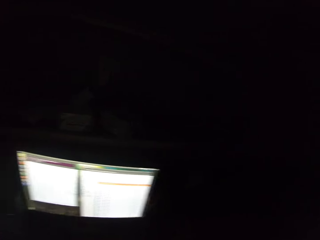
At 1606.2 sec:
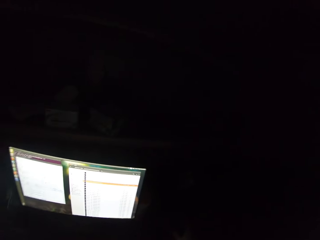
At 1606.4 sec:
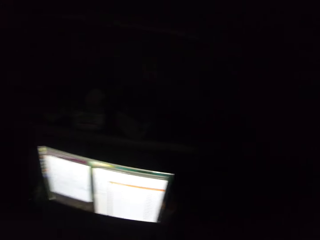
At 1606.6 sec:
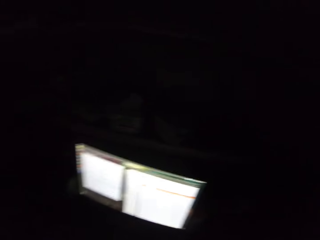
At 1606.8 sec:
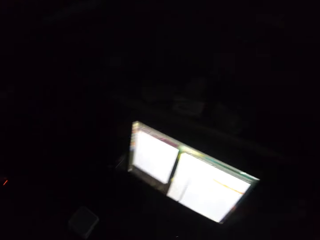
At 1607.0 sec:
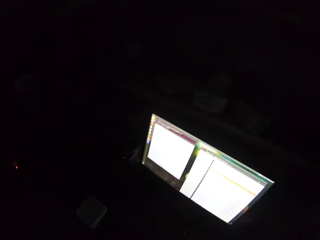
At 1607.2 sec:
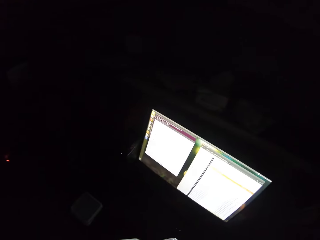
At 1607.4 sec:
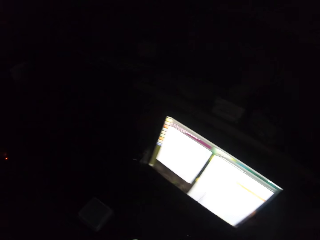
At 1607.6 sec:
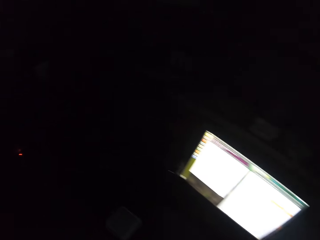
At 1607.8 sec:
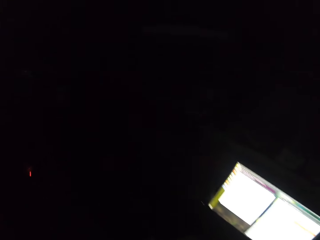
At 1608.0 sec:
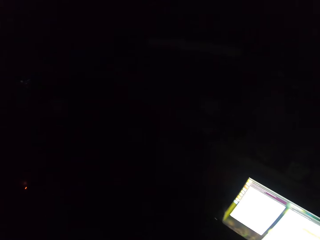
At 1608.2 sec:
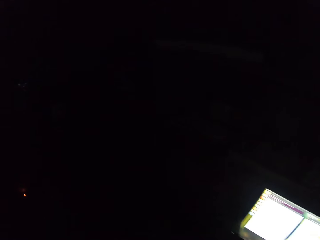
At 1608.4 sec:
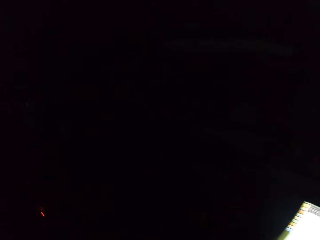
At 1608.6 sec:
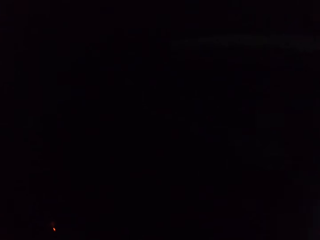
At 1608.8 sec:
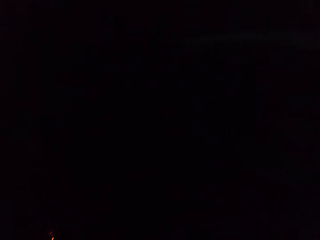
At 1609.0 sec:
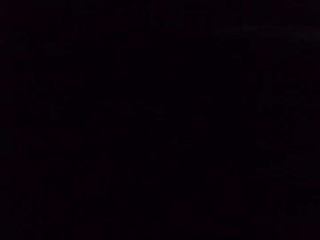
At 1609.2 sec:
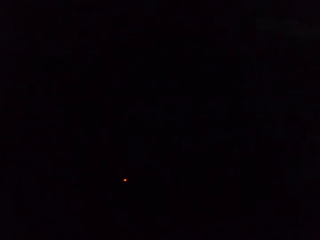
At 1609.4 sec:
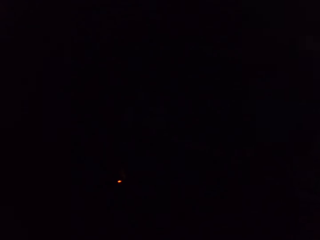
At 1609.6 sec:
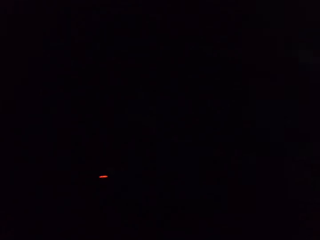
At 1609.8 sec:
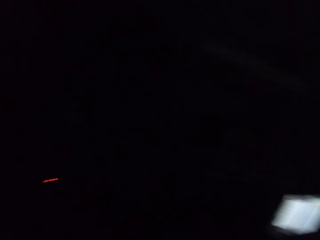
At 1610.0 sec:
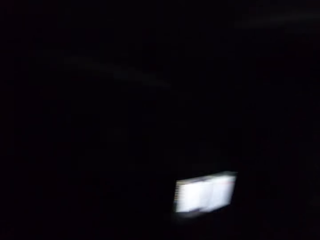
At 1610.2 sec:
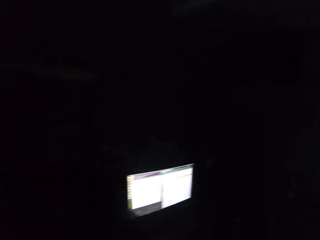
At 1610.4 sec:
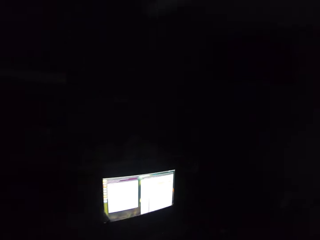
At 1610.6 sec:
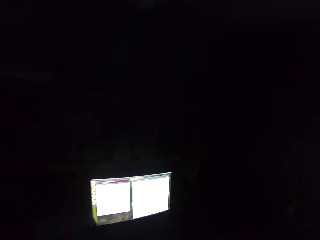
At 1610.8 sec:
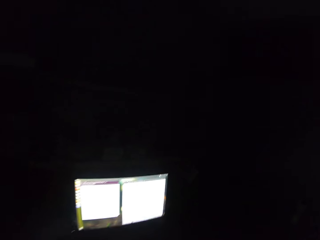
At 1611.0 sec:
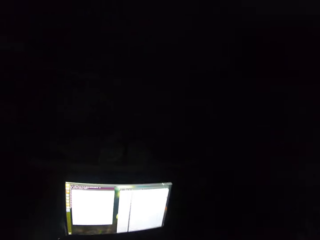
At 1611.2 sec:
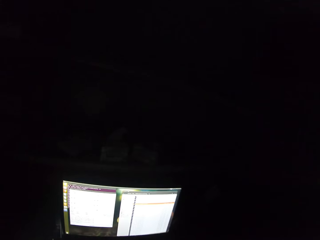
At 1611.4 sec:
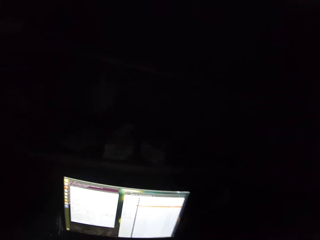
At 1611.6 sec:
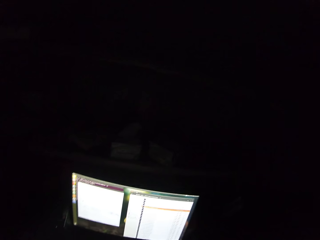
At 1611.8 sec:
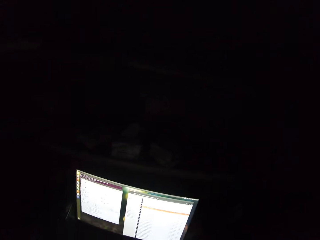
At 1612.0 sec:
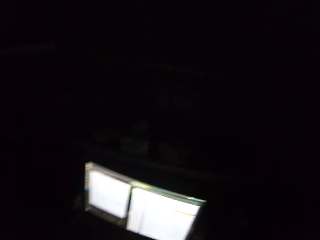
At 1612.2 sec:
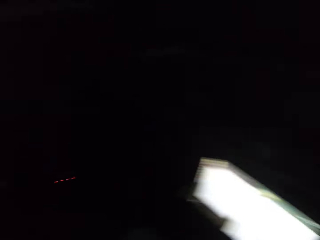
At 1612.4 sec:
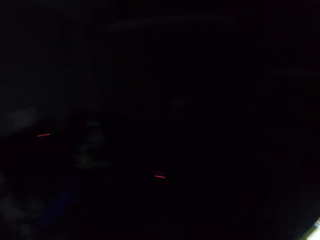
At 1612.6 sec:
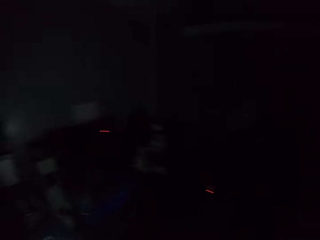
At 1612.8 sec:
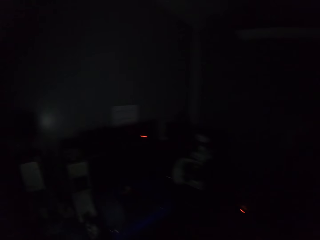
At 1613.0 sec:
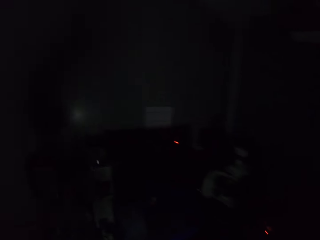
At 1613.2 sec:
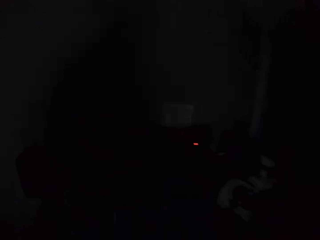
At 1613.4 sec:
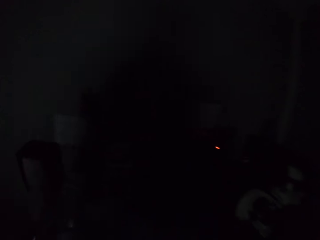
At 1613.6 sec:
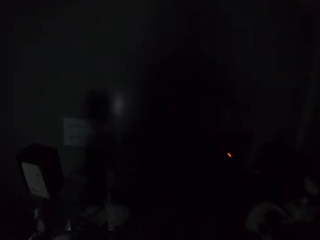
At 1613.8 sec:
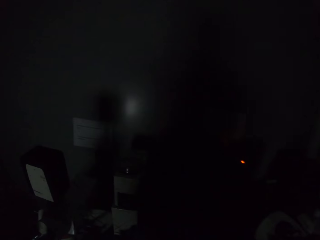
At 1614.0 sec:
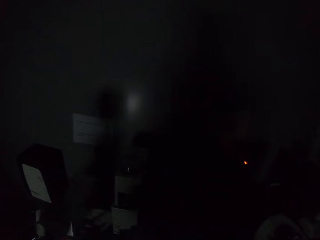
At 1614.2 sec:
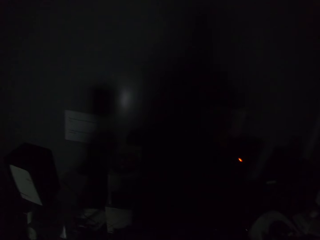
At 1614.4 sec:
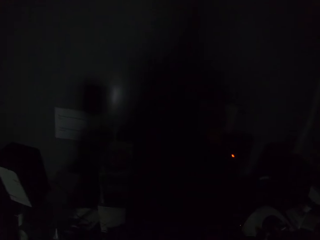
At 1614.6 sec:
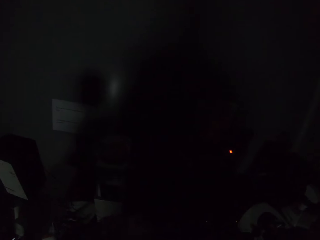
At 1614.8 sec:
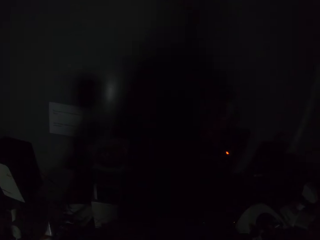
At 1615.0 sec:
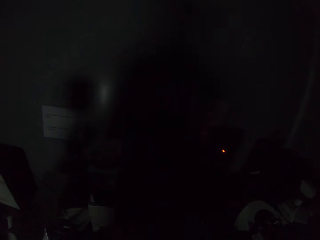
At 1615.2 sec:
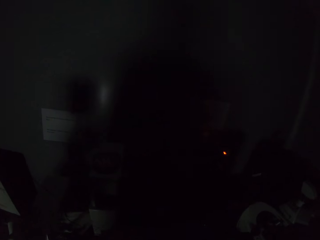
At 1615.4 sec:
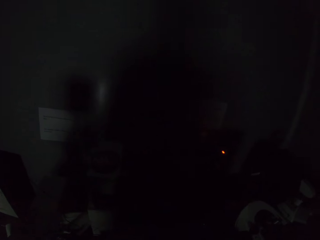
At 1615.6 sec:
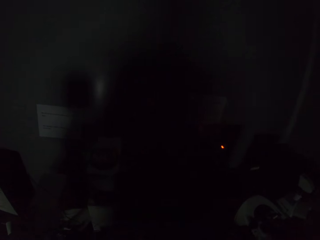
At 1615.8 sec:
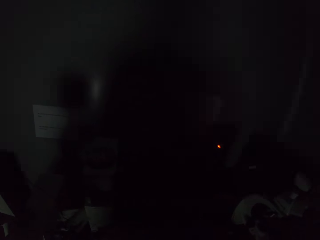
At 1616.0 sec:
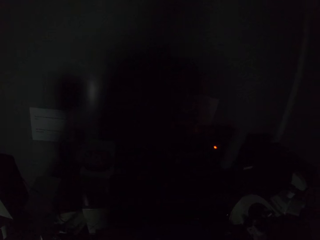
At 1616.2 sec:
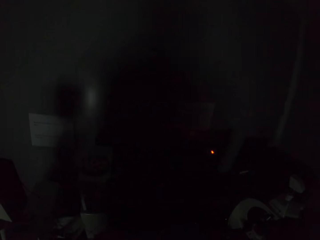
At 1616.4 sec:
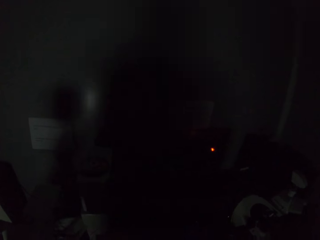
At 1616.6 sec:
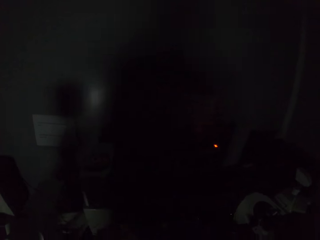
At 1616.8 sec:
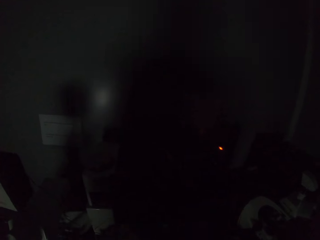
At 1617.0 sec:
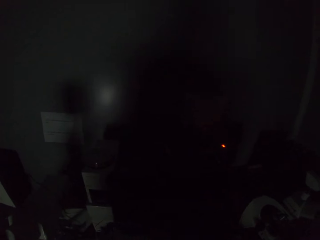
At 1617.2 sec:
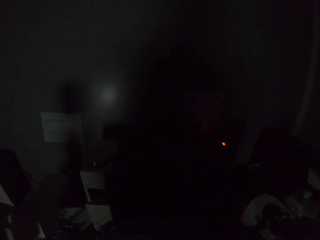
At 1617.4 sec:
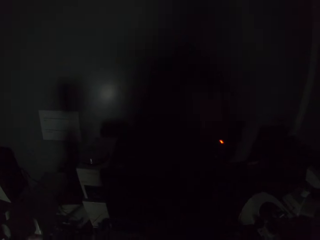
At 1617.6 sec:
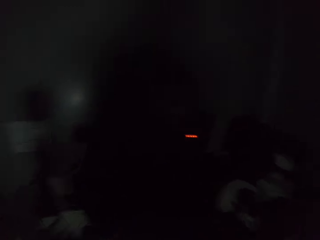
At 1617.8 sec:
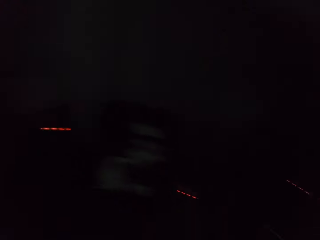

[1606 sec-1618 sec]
The camera wearer moves around the room.

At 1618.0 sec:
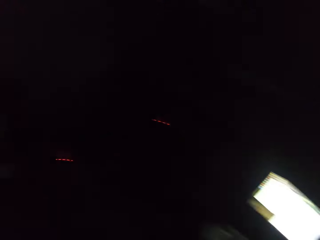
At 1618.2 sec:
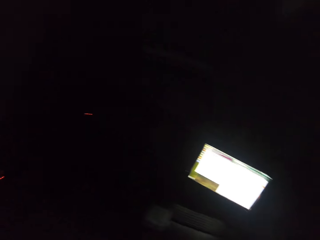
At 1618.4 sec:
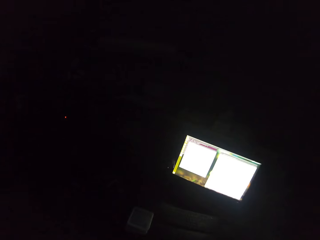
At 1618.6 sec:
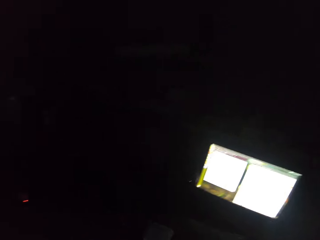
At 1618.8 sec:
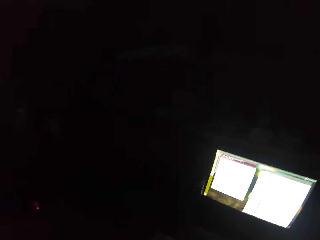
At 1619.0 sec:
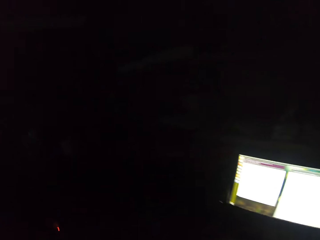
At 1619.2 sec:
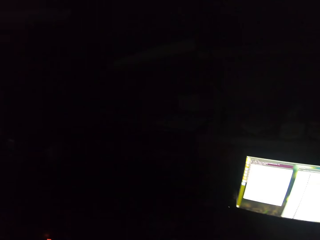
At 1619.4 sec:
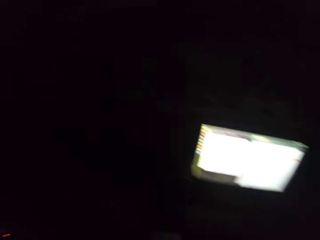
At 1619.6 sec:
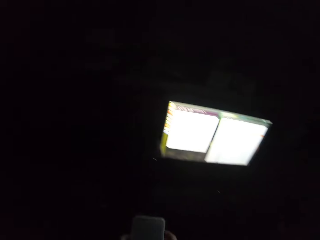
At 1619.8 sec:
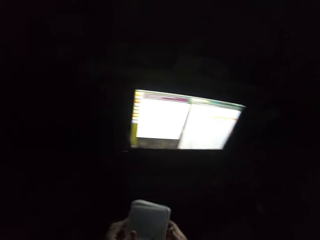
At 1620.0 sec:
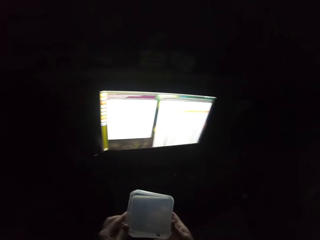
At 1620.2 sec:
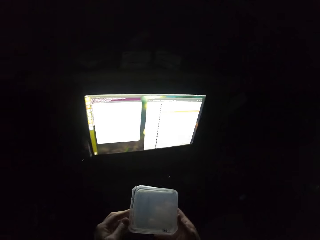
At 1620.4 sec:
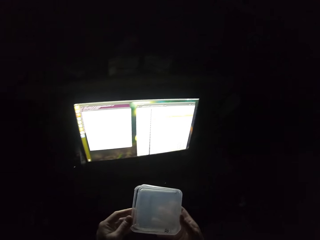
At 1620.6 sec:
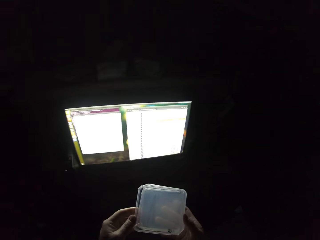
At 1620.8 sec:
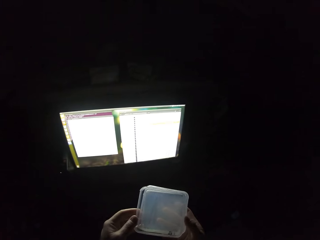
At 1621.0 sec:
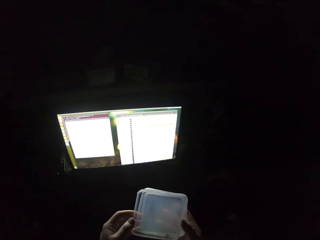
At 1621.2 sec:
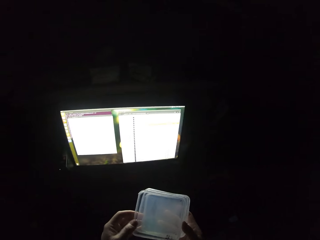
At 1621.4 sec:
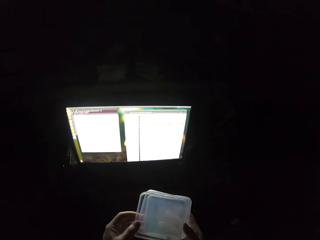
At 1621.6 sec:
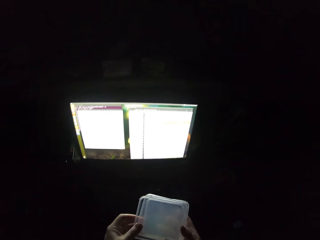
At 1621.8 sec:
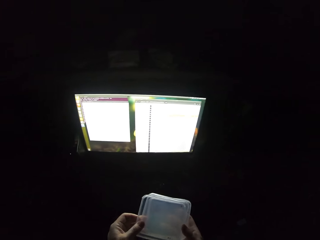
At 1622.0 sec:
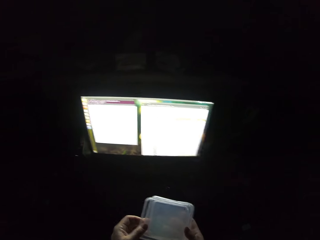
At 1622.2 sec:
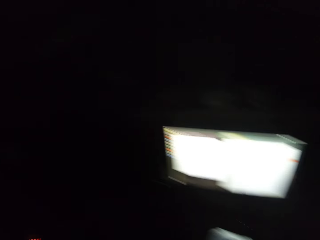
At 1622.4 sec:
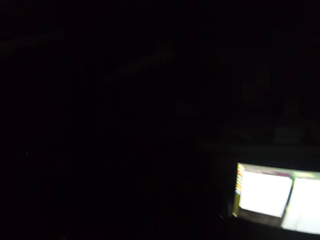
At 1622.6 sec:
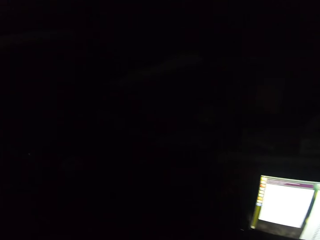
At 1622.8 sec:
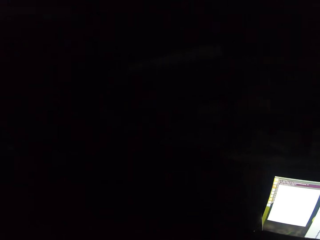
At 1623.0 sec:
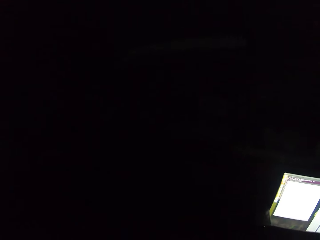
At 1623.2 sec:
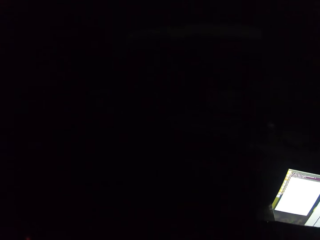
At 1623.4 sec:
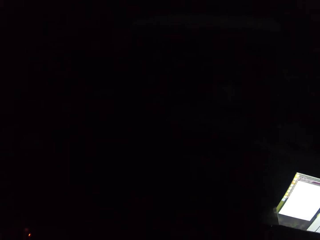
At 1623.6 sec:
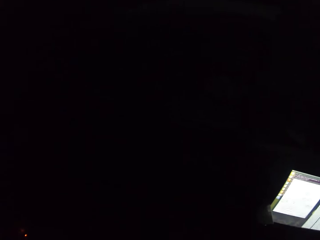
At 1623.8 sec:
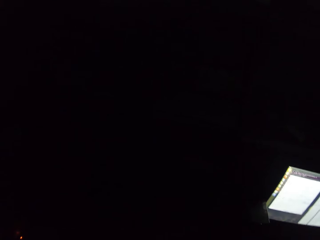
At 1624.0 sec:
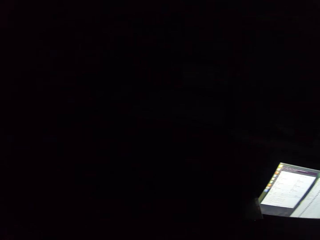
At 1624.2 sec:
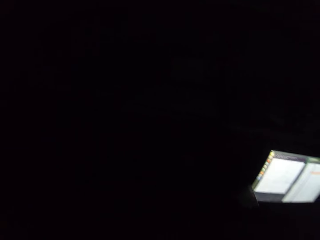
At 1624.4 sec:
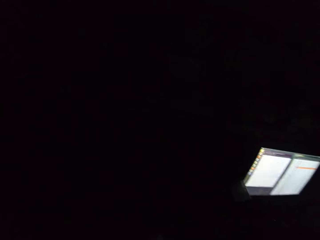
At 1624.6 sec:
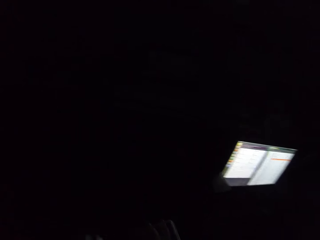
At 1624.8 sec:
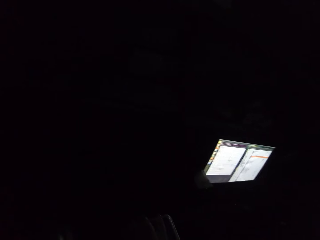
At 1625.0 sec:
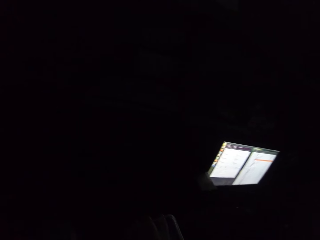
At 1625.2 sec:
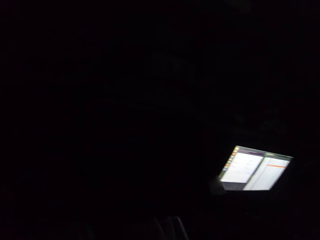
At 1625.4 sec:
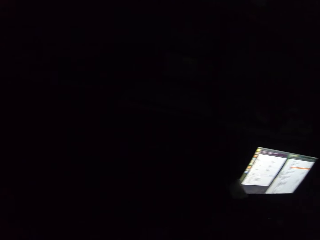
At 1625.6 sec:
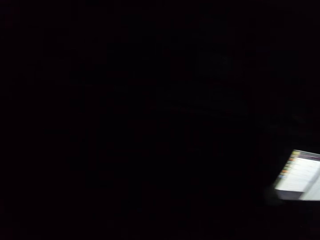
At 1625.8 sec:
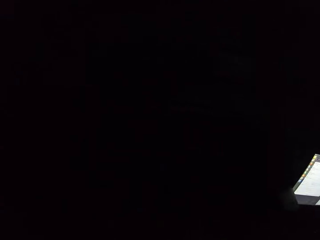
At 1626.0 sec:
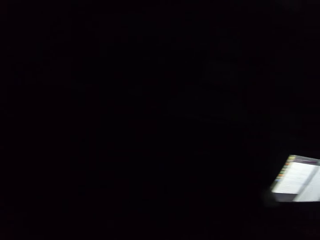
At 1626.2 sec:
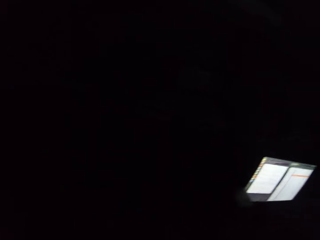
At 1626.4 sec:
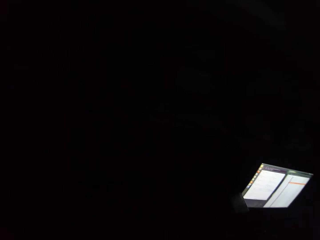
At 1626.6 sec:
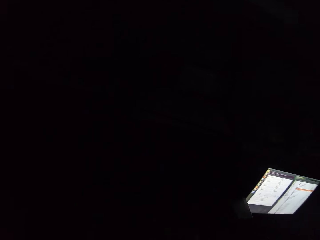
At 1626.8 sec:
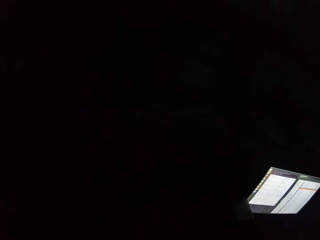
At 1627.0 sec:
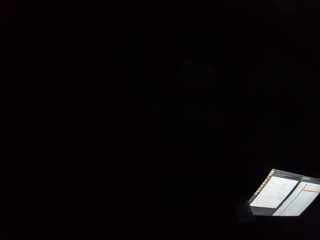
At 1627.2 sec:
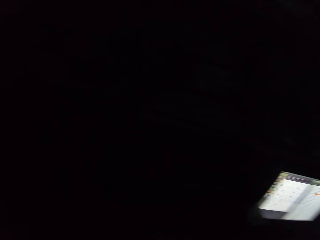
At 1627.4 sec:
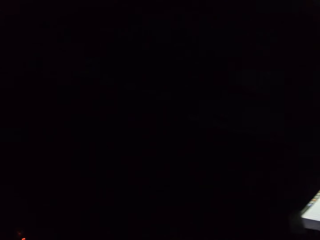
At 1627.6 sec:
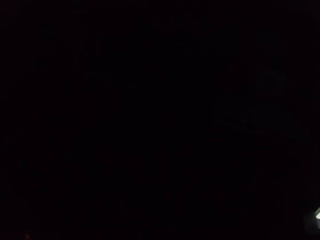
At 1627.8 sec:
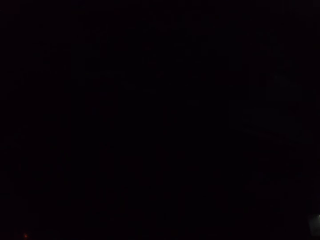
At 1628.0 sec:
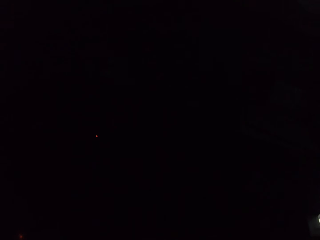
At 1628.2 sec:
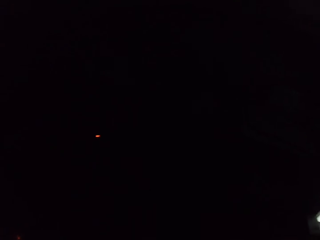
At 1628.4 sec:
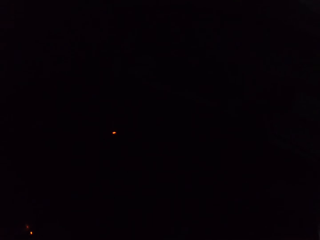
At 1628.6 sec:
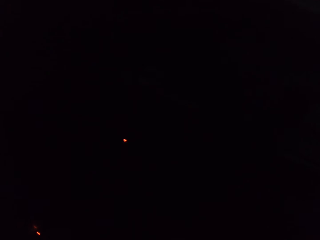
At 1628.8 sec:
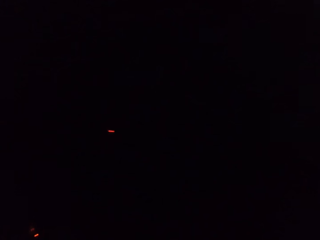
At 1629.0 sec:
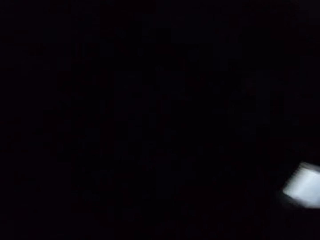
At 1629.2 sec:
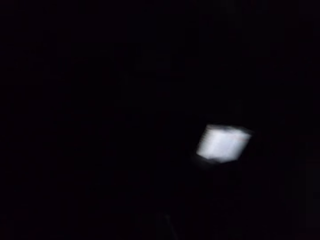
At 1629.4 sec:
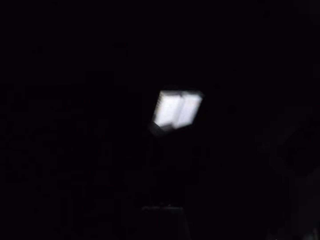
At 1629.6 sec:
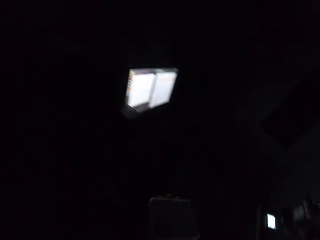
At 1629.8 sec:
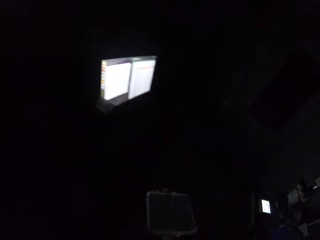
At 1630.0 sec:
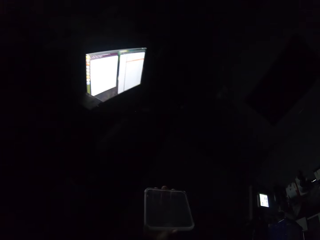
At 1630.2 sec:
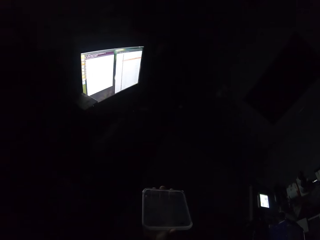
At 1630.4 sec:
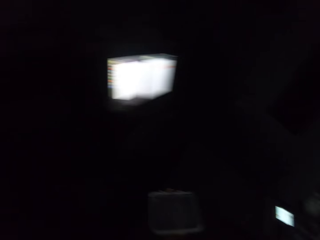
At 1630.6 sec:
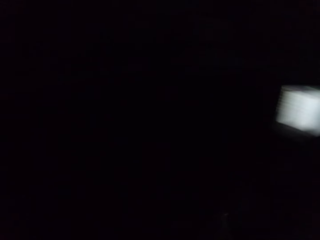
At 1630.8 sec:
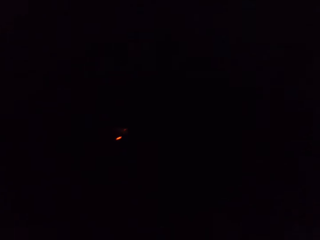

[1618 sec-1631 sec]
The camera wearer stares at the items on his hands. He walks around.
